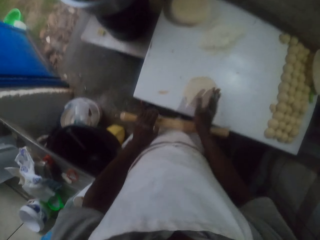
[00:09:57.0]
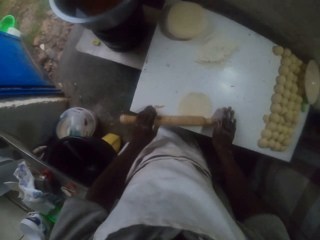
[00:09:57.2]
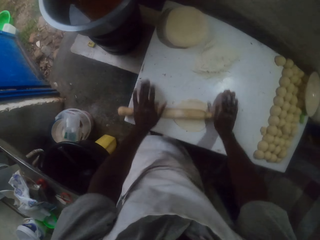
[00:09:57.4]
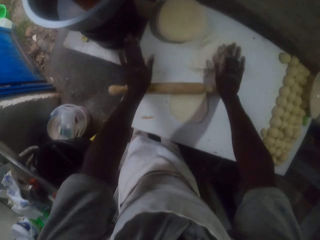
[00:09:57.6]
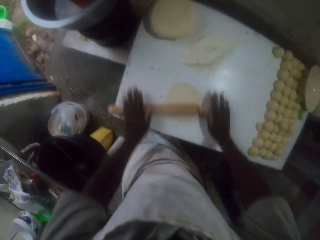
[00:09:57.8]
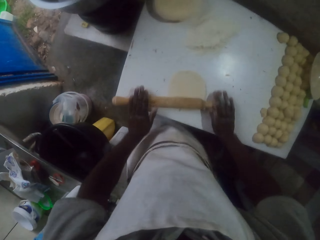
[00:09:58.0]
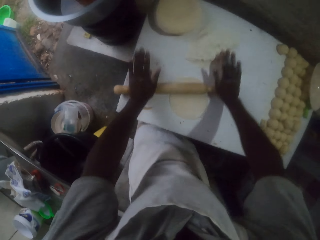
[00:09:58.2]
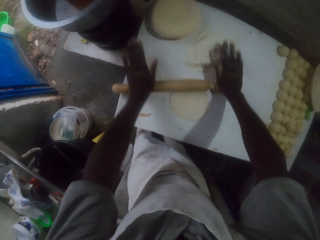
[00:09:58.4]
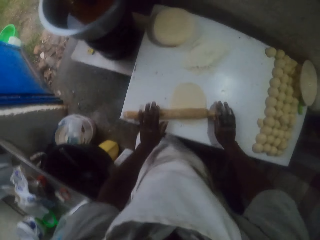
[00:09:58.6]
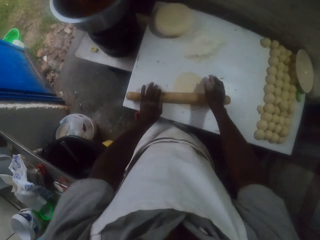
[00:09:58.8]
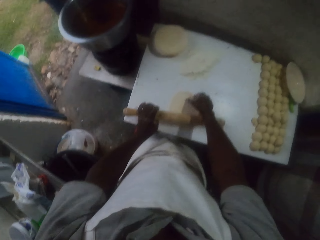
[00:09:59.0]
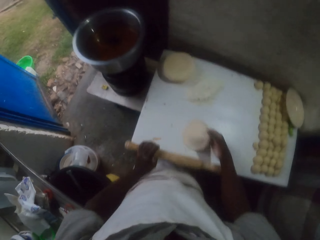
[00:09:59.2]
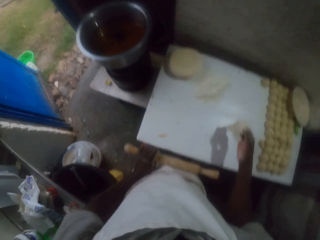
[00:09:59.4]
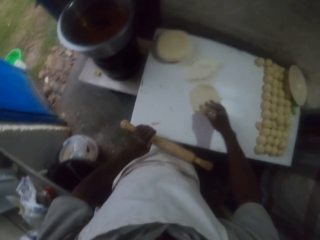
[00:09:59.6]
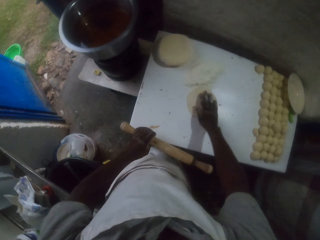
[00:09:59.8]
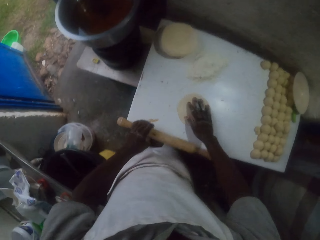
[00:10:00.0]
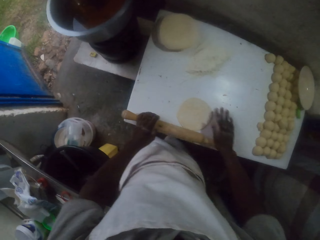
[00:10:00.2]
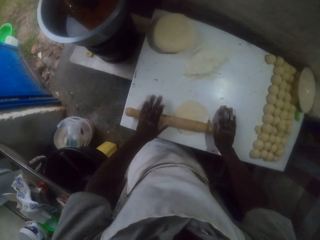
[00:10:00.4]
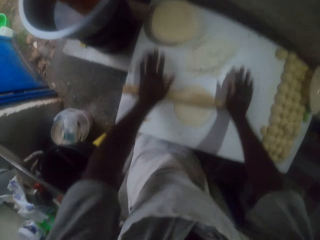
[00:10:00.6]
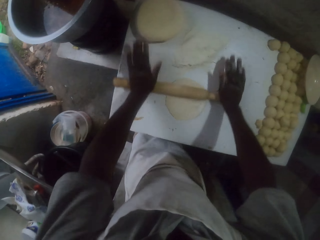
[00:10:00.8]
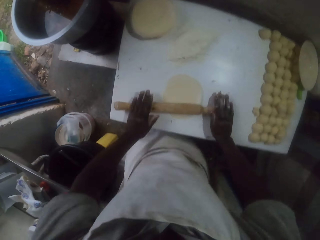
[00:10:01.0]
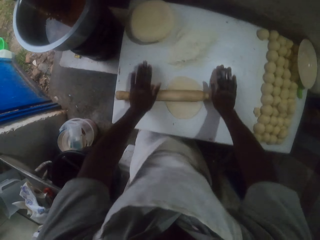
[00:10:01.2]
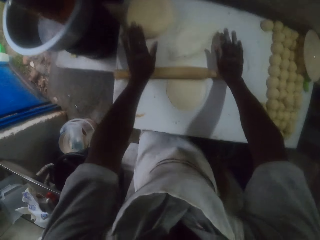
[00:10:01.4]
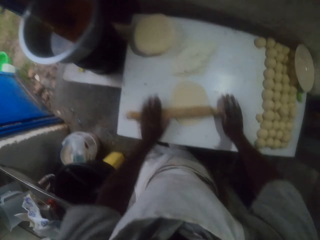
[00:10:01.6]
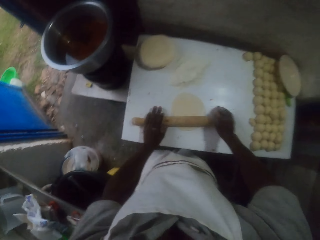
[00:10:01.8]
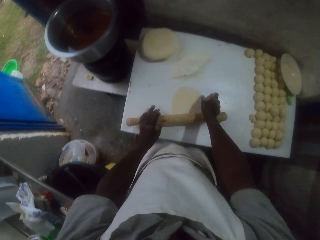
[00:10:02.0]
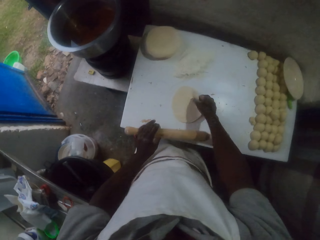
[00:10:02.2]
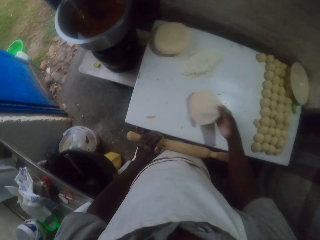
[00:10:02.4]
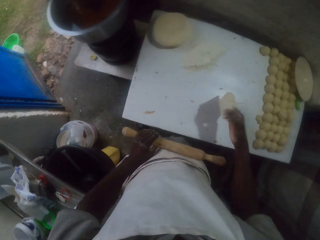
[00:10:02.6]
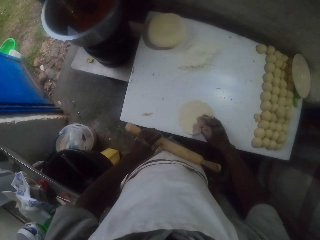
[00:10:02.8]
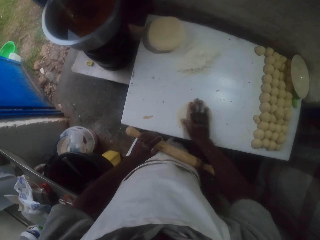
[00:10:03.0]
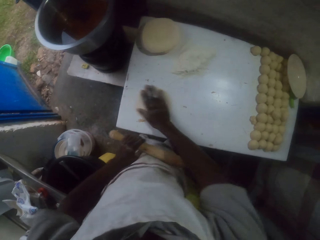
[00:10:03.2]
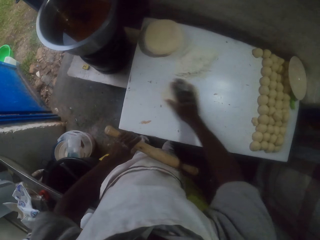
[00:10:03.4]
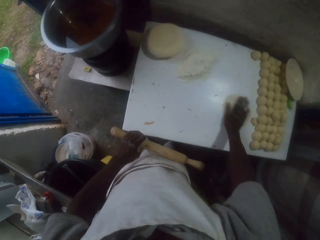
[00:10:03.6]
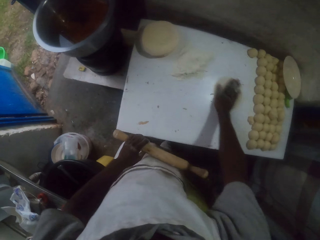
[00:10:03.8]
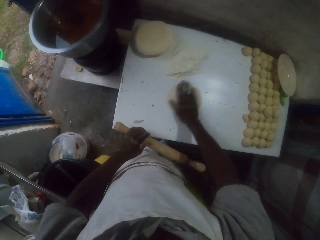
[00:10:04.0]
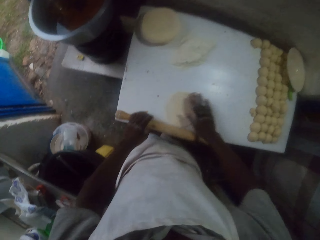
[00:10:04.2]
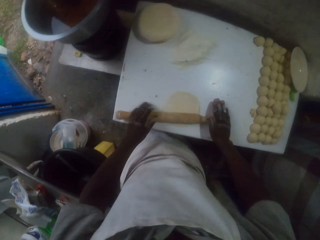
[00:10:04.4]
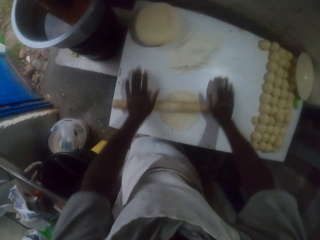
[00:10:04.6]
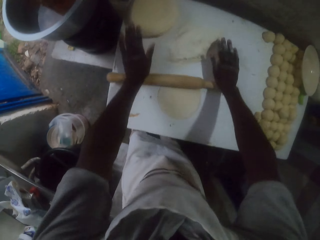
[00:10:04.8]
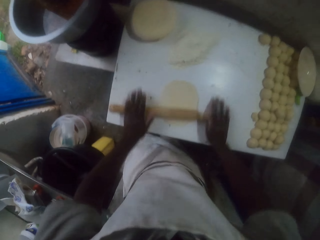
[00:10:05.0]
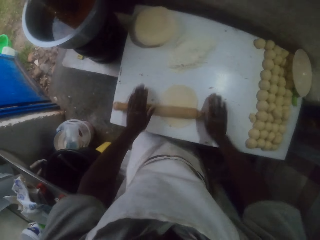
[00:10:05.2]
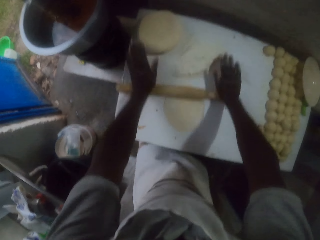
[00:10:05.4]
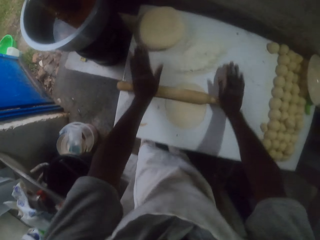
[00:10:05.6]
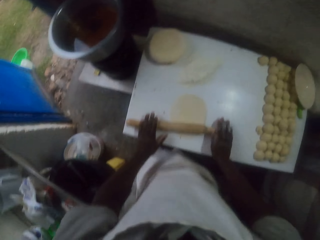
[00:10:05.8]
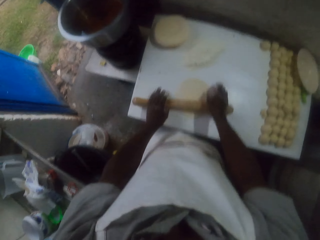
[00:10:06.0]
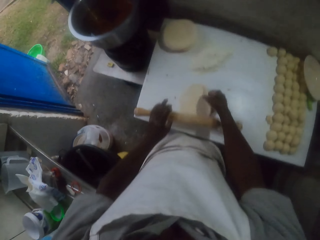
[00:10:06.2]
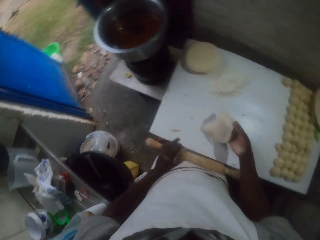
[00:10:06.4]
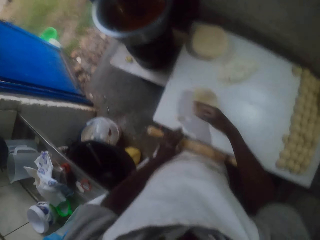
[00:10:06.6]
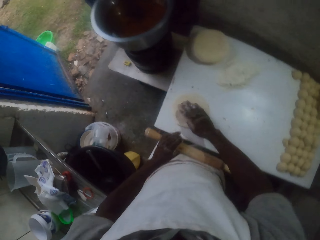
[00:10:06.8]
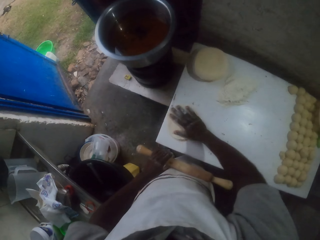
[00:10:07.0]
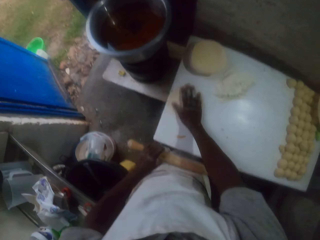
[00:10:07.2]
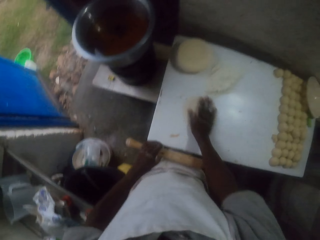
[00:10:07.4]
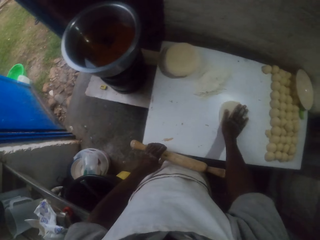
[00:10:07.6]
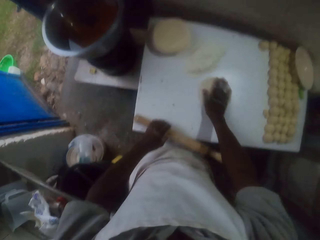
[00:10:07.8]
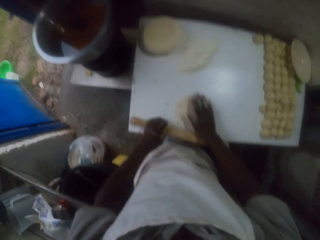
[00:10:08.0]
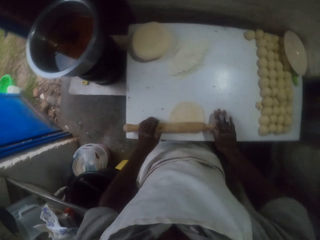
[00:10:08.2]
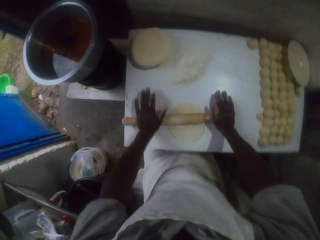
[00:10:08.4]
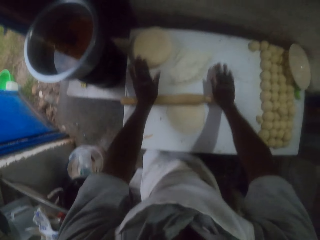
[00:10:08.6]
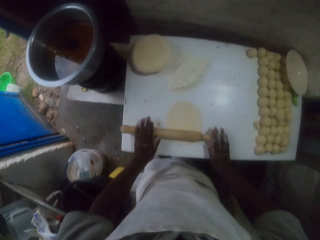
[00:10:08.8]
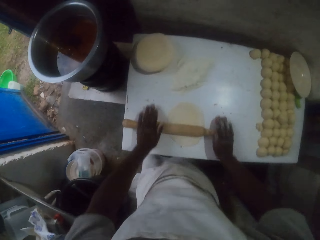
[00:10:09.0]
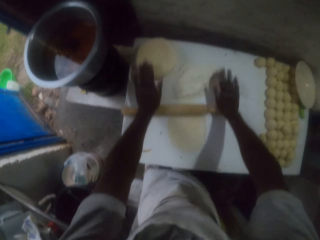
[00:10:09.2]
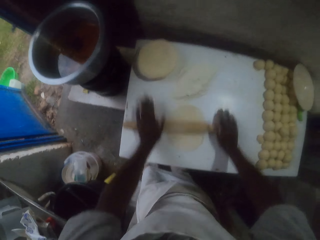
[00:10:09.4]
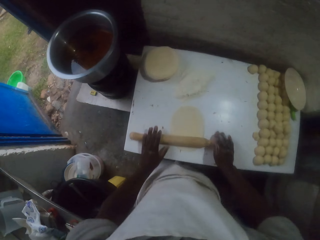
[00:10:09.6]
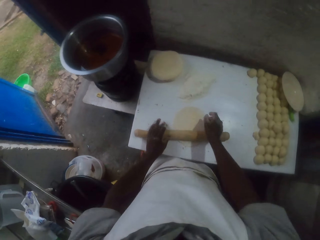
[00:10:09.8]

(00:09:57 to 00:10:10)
The camera wearer flattens the dough with a rolling pin. They flip the dough. They roll the dough with the rolling pin. They flip the dough. They dust the dough with flour. They roll the dough with the rolling pin. They flip the dough. They dust the dough with flour. They roll the dough with the rolling pin.

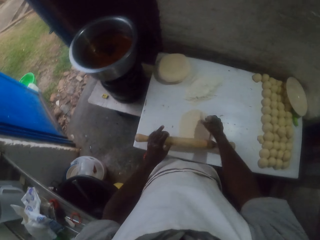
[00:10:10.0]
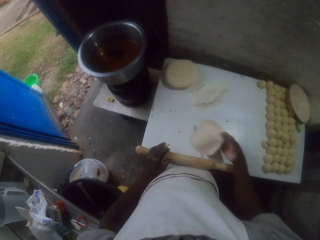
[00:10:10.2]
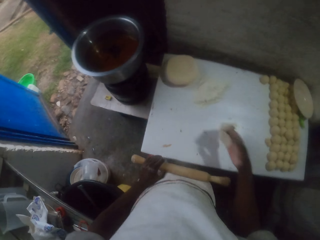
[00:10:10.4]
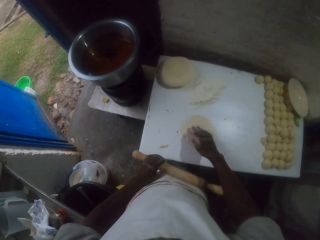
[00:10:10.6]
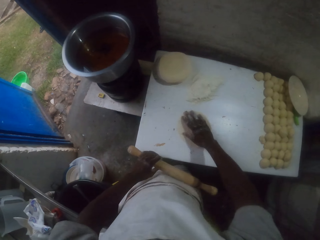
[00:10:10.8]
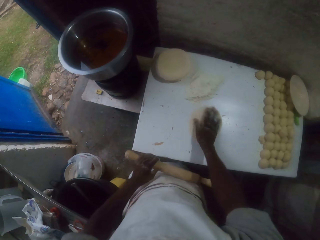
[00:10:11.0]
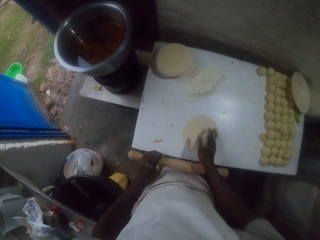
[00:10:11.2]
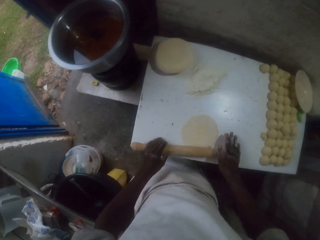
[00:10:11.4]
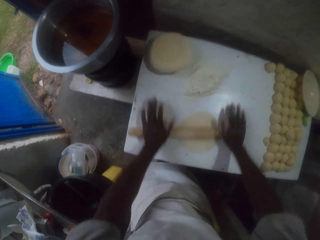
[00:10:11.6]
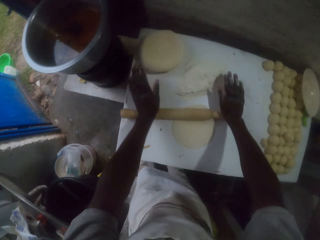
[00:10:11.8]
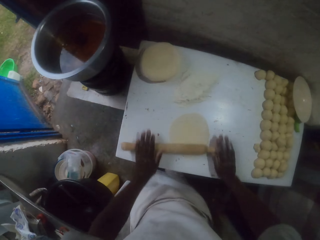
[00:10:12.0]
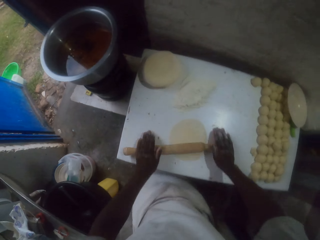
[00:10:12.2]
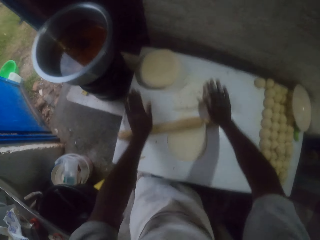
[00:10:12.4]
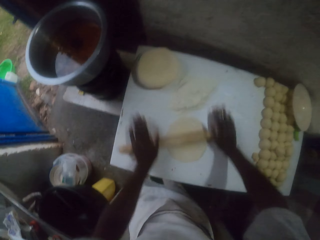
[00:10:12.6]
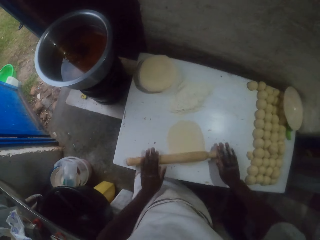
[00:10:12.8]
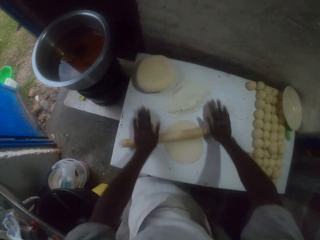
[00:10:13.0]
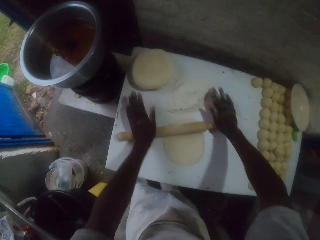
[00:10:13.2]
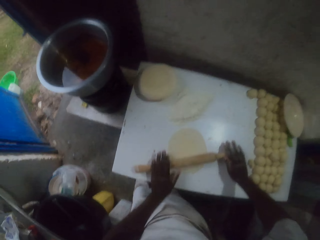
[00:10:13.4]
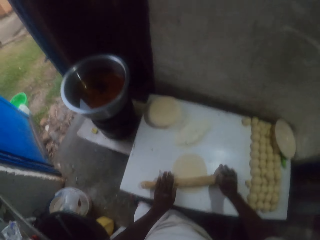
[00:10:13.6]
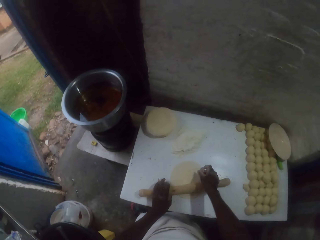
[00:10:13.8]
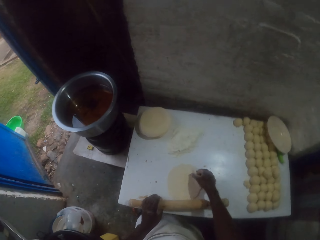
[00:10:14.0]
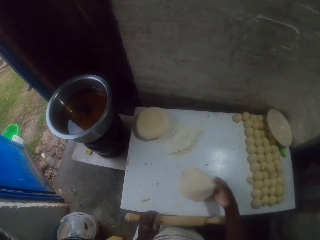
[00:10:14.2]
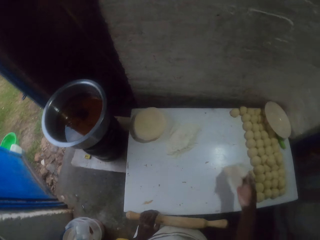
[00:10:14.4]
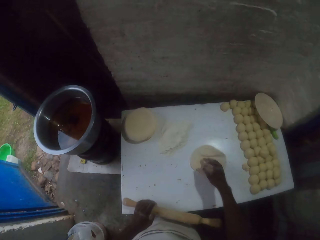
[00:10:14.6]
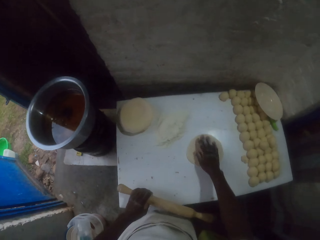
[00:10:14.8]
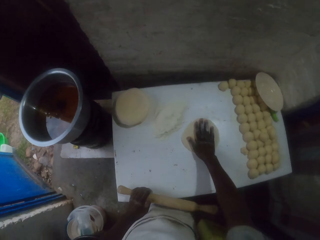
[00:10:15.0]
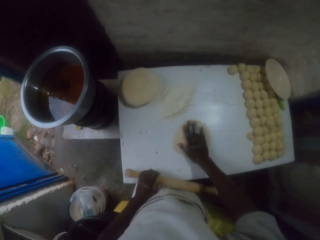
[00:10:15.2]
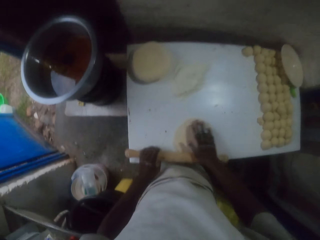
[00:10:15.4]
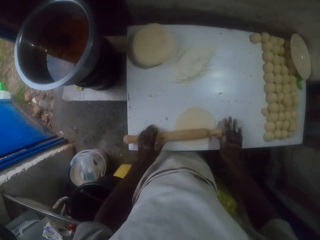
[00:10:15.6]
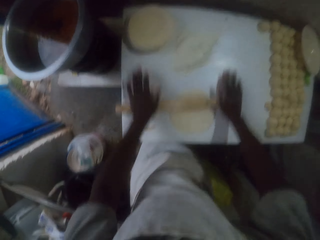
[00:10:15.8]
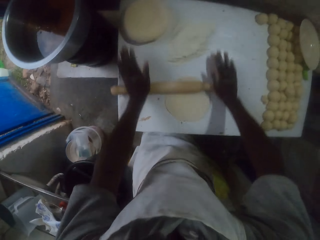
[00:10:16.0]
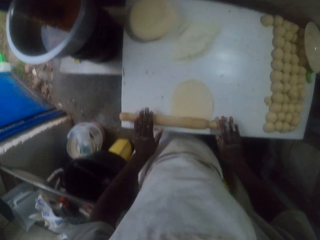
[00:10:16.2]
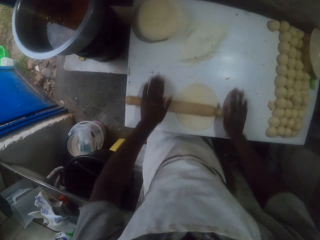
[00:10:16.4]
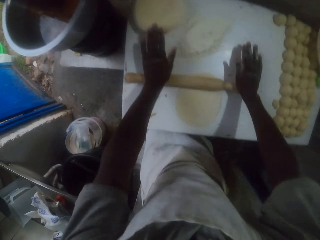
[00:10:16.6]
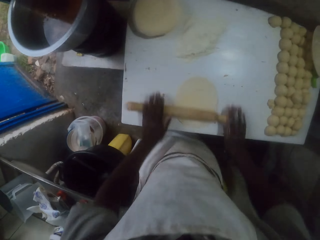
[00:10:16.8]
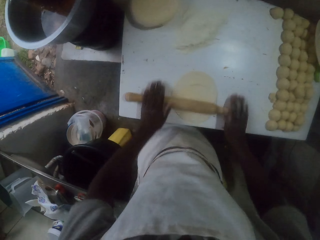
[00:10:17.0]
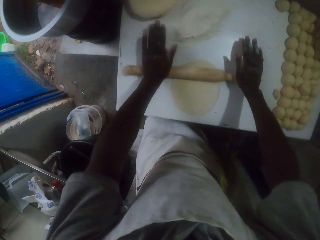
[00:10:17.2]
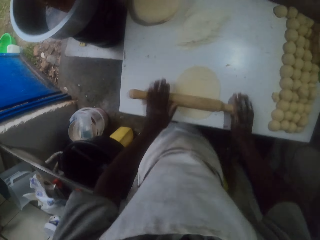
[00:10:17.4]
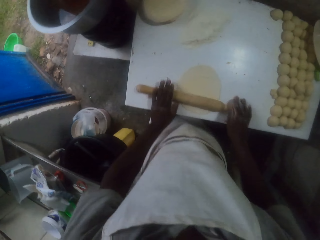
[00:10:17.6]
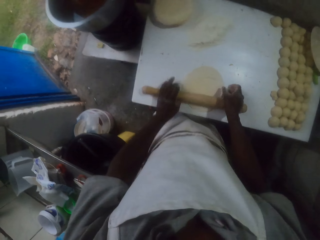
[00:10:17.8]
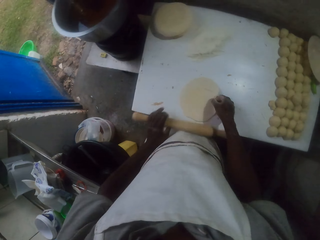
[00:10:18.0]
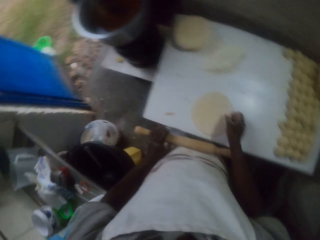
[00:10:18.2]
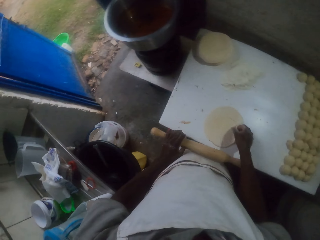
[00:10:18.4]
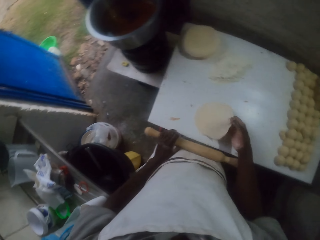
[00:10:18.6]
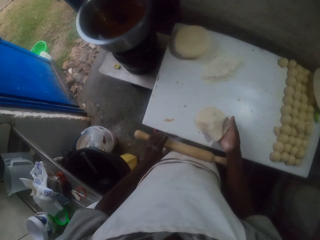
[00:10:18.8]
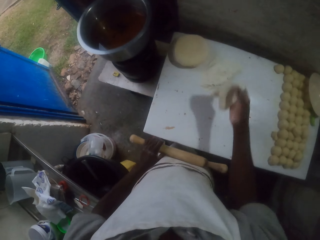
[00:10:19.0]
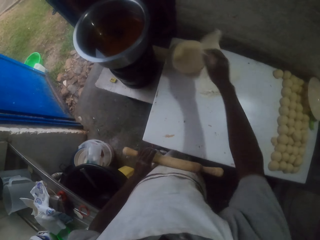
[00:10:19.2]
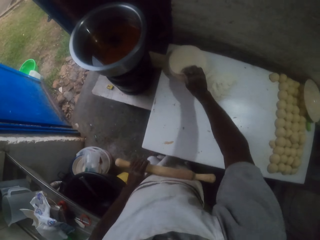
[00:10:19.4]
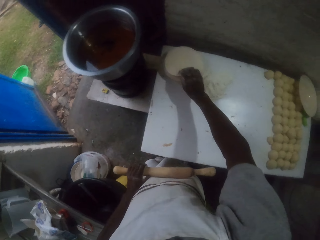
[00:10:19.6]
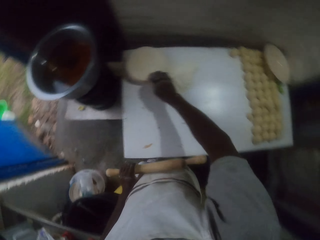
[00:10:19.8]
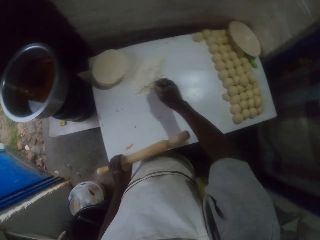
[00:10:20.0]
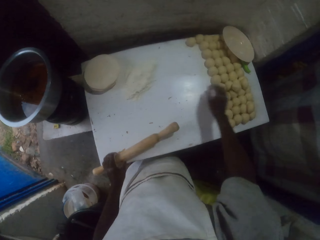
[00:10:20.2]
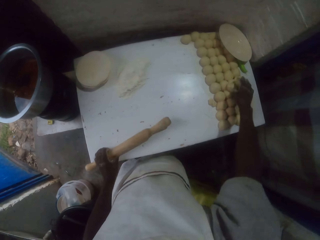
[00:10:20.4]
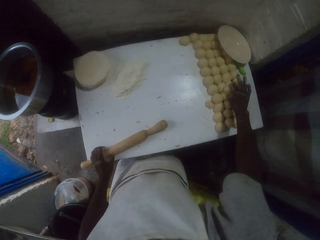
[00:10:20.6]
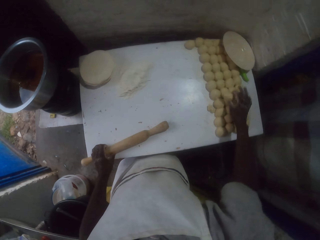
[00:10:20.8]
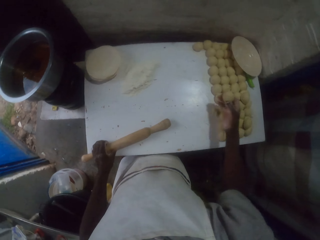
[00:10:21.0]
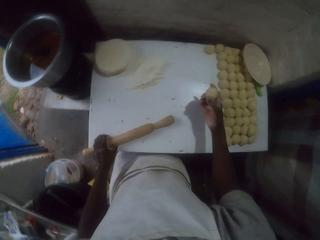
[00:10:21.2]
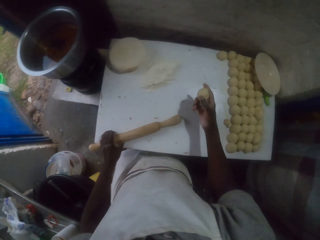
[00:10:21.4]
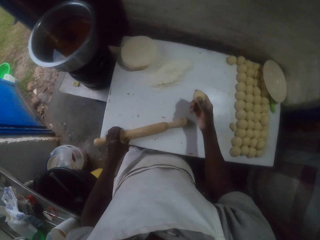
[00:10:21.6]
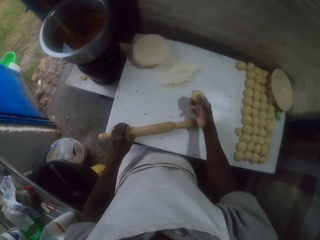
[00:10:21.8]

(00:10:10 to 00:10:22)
The camera wearer flips the dough. They roll the dough with a rolling pin. They flip the dough. They roll the dough with the rolling pin. They pick the rolled dough. They put the rolled dough on the other rolled doughs. They pick a dough ball.
